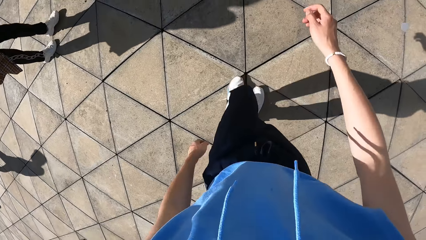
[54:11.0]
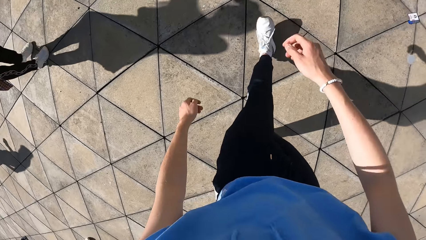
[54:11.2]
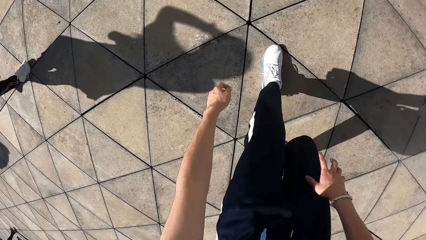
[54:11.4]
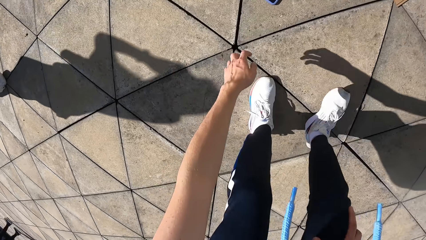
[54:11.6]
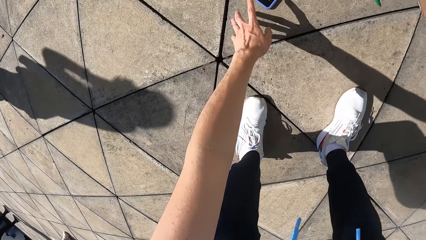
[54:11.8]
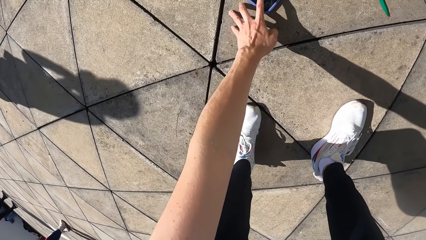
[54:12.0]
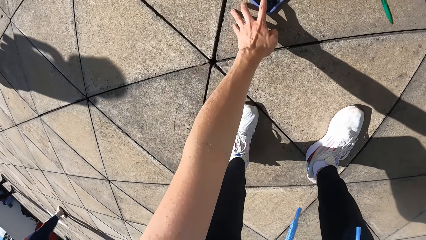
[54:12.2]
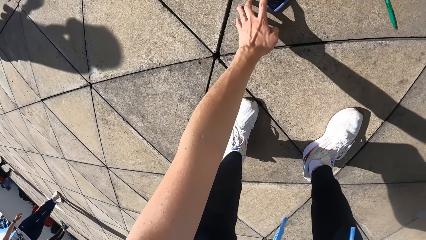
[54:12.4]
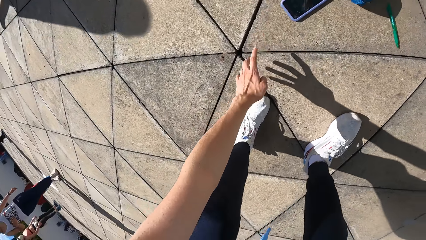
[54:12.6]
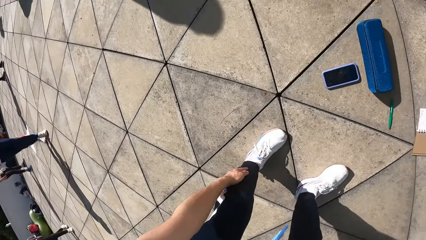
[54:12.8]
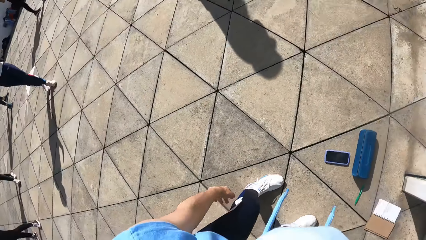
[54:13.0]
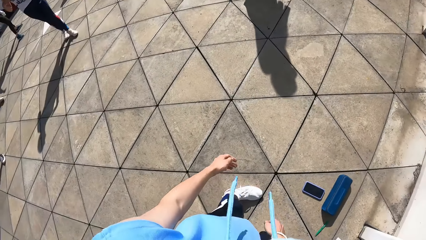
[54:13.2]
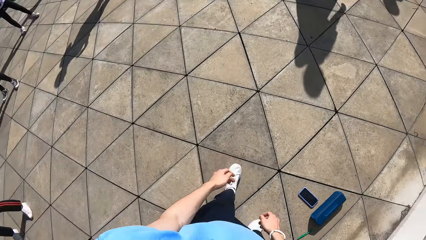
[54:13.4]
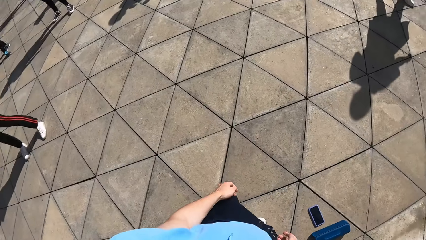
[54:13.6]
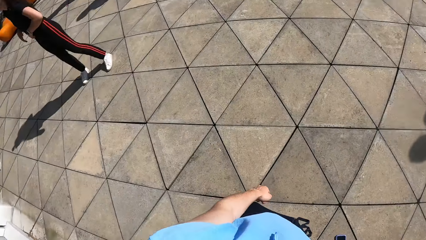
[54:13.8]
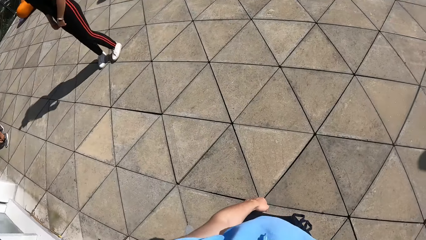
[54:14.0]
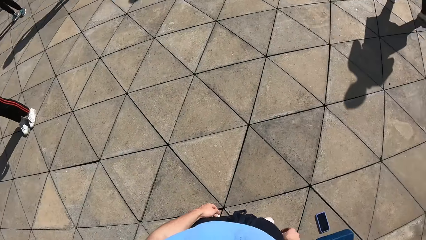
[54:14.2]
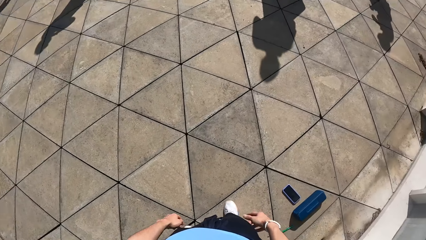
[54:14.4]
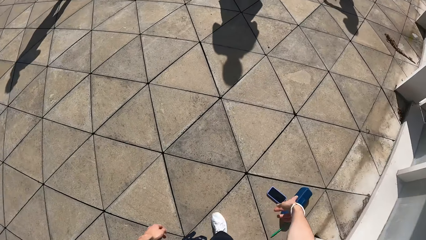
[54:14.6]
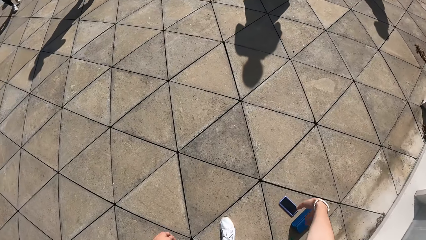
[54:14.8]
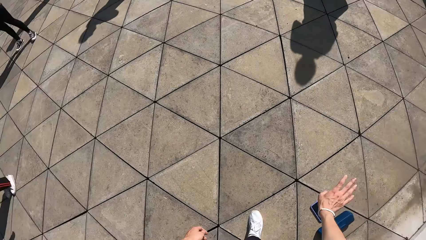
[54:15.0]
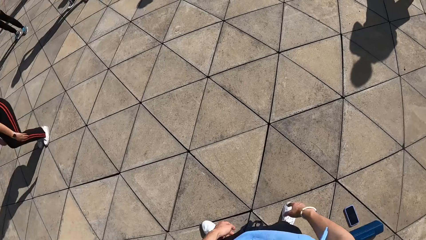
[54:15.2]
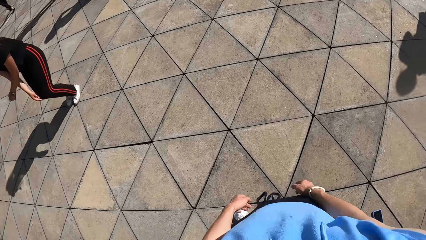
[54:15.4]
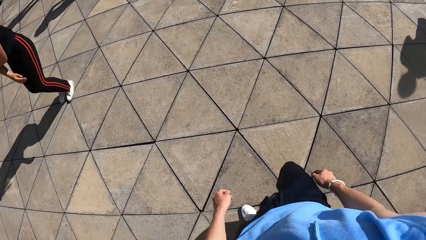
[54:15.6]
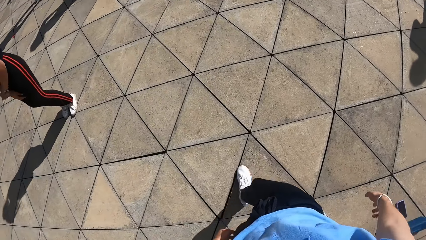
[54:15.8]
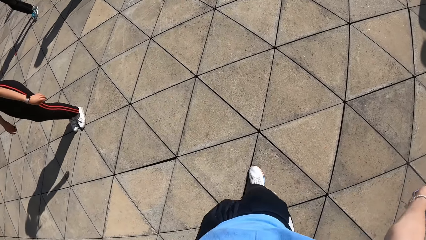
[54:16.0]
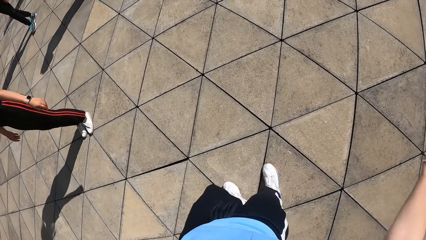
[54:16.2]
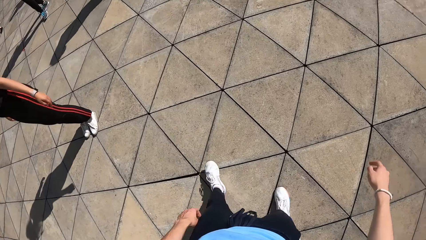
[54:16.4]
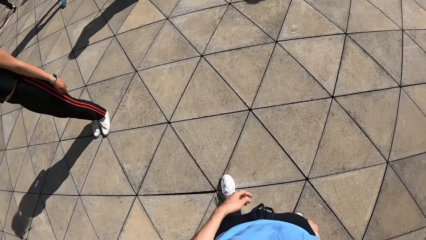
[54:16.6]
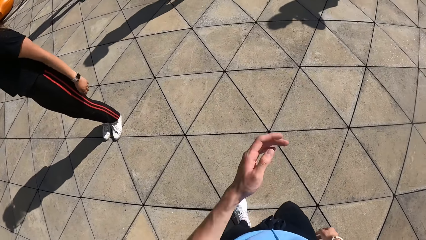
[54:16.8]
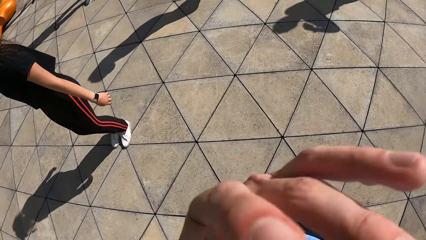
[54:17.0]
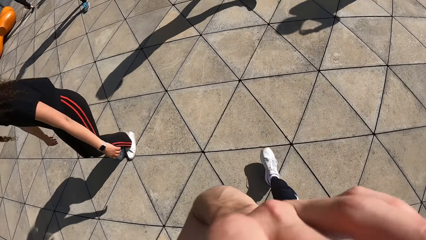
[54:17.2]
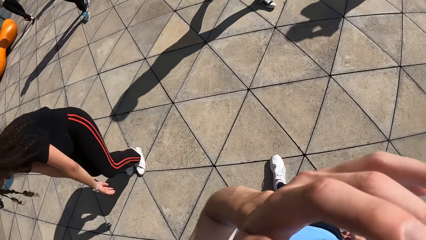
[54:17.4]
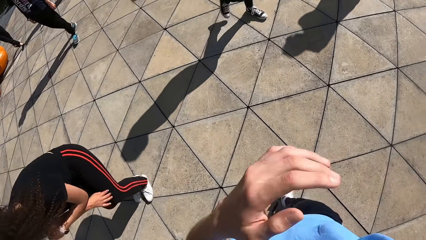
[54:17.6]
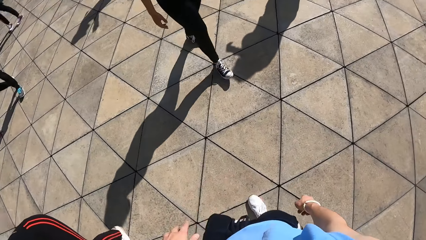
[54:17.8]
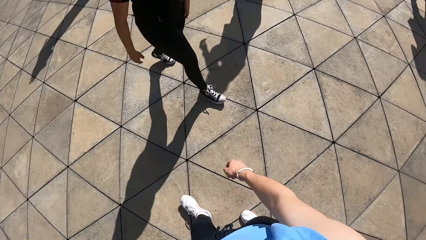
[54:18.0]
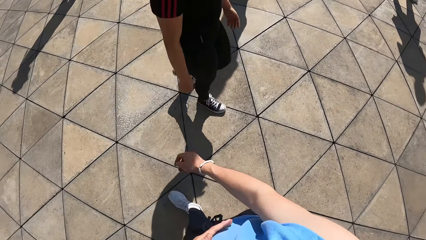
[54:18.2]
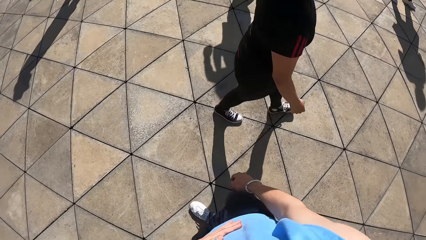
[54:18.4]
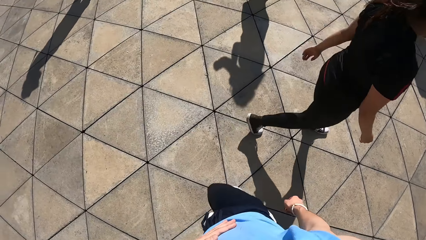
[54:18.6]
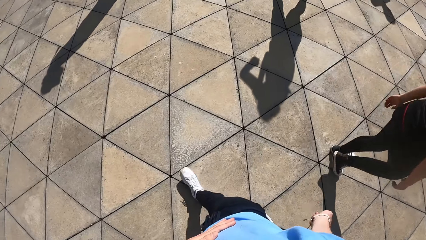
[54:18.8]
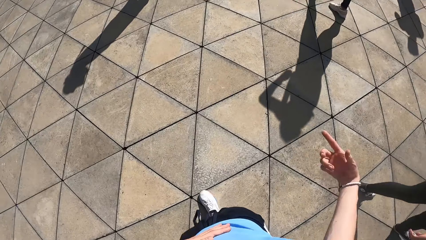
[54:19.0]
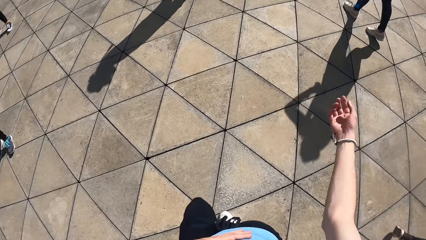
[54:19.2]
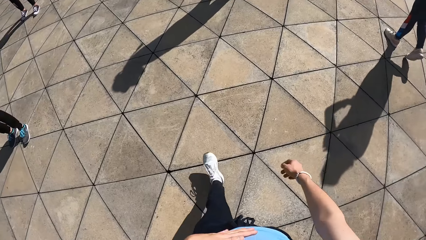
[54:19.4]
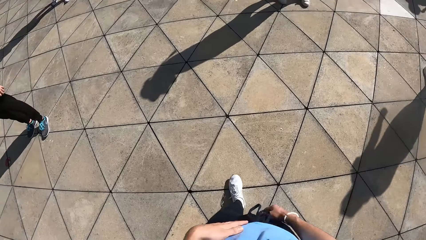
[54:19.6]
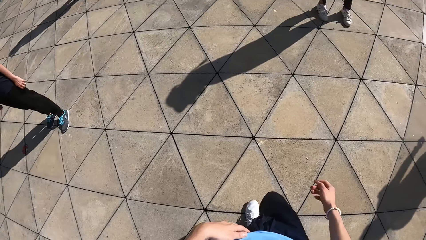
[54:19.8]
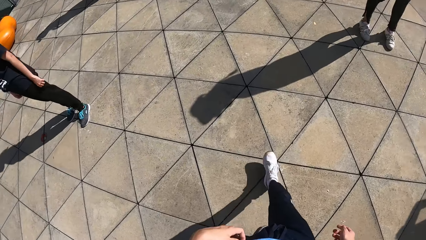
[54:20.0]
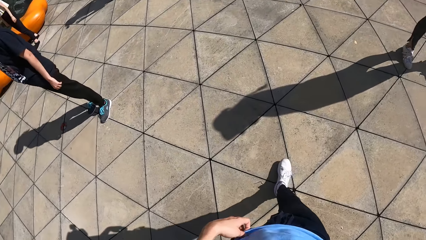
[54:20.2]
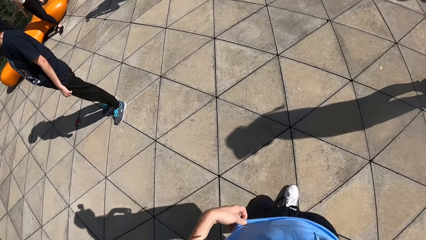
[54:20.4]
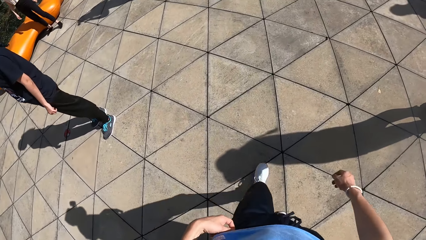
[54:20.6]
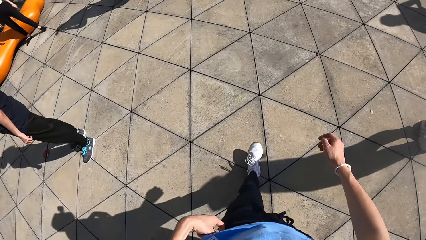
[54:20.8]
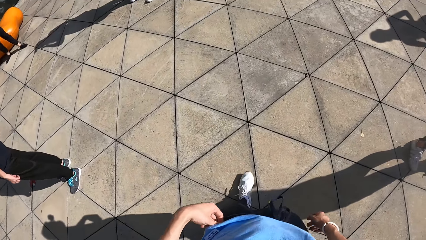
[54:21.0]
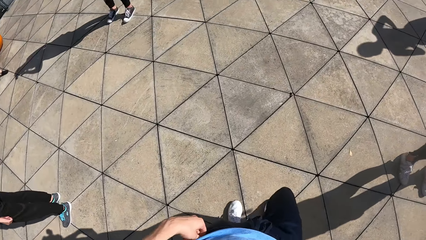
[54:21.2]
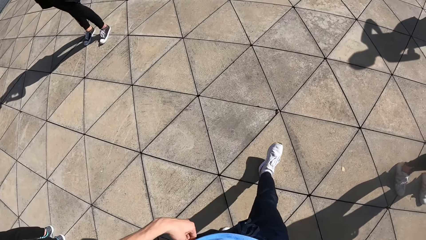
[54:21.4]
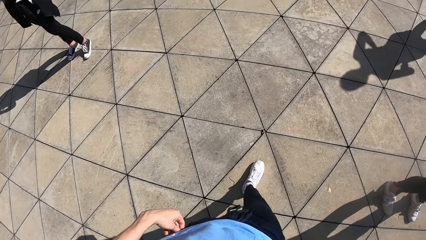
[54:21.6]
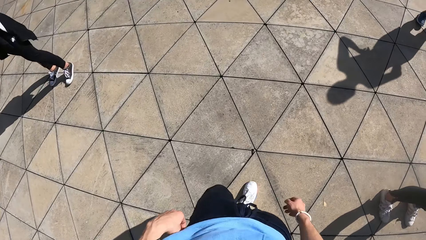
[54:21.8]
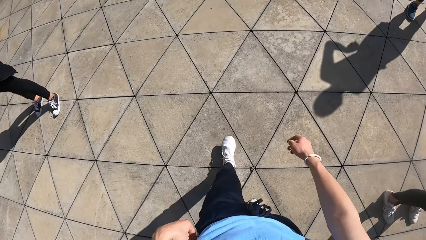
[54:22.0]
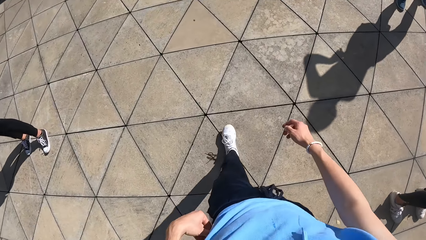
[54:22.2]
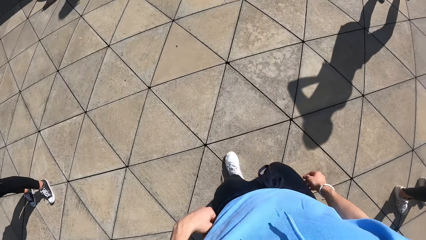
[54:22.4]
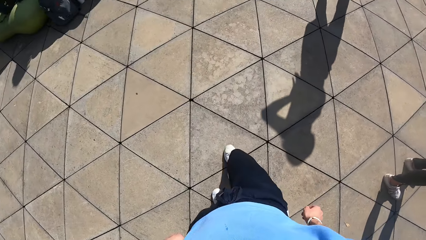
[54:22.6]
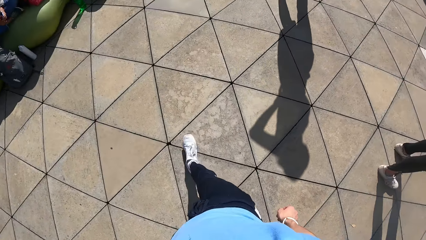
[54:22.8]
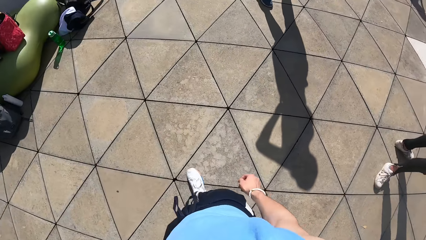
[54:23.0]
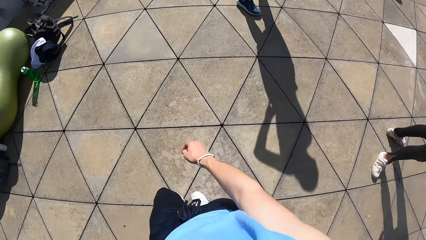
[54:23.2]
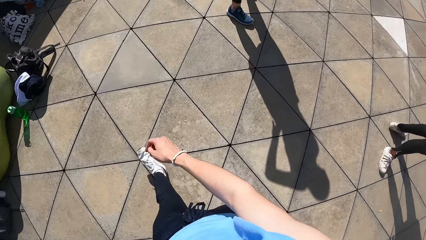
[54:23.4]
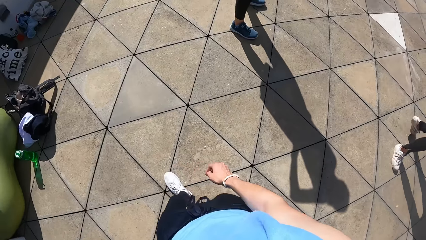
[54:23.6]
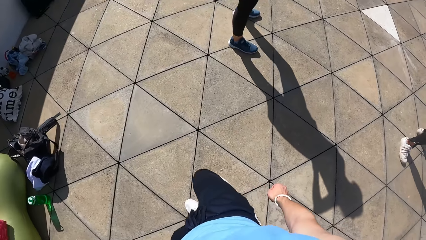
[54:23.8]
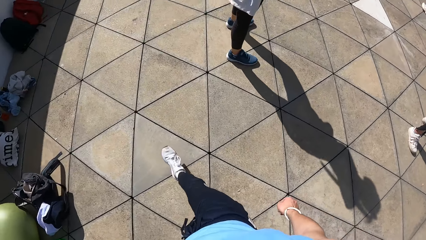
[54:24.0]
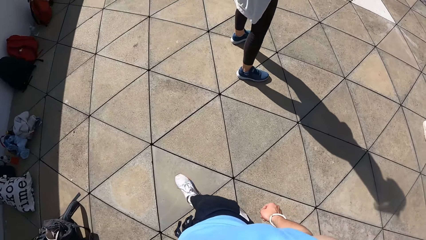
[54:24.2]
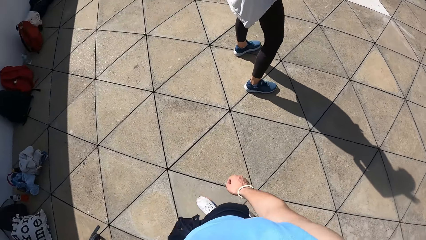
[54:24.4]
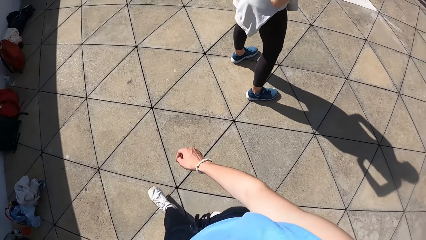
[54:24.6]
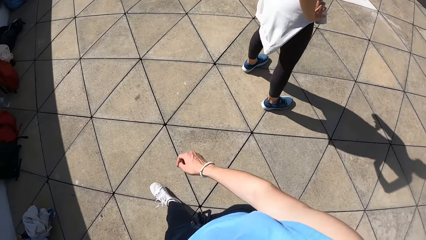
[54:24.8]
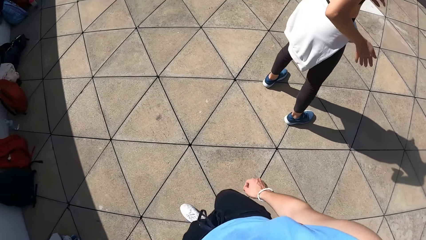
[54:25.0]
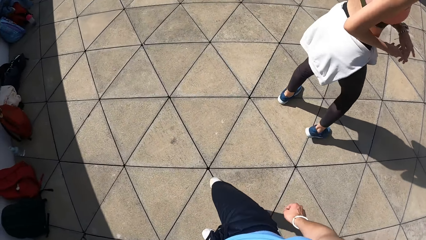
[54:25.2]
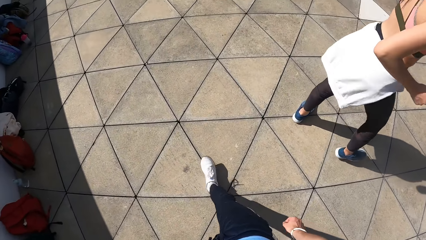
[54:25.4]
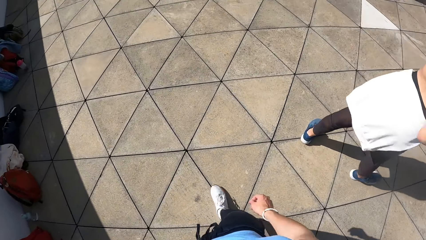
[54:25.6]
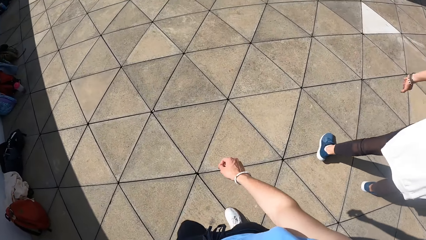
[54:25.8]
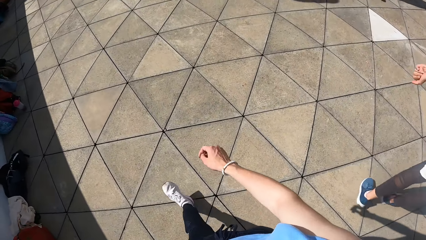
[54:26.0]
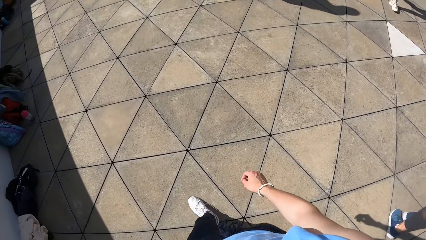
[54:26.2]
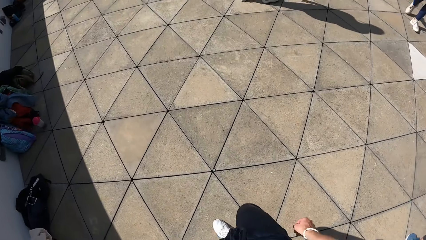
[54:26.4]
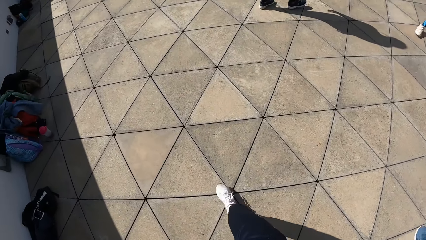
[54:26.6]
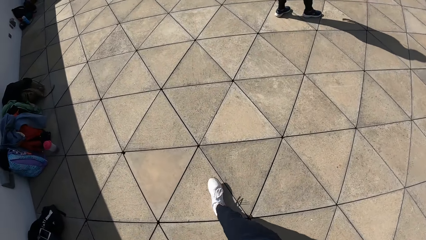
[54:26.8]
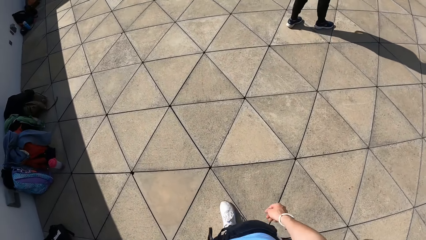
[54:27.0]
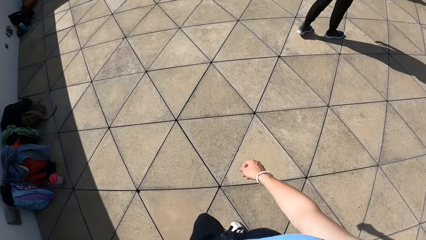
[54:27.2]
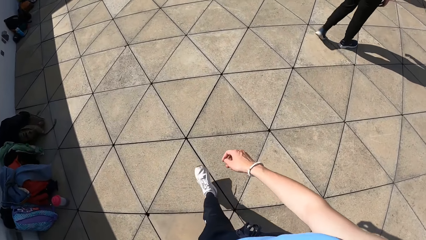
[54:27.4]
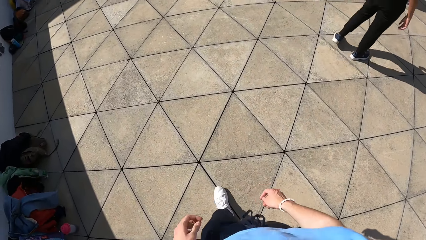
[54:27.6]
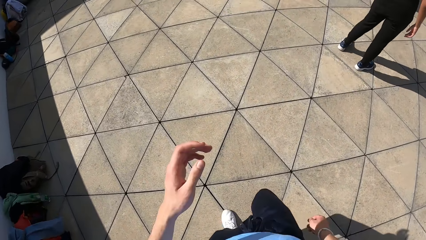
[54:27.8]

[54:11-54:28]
The camera wearer walks towards the phone on the ground. He operates the phone on the ground with his left hand. He looks around. He touches his face. He walks around.
